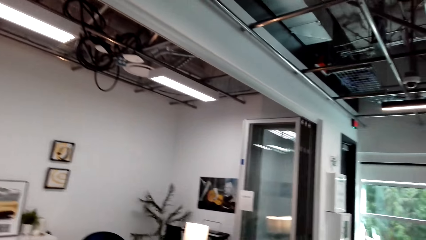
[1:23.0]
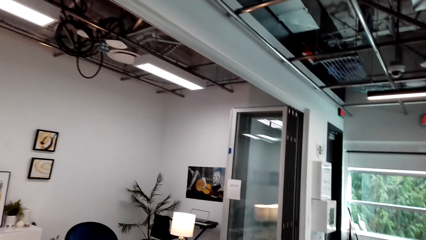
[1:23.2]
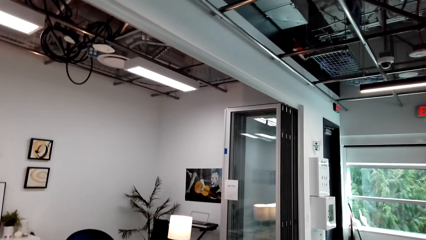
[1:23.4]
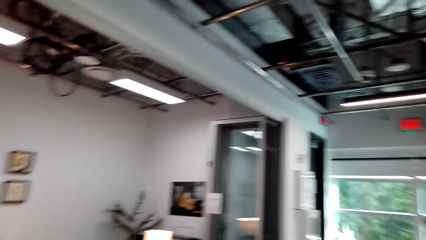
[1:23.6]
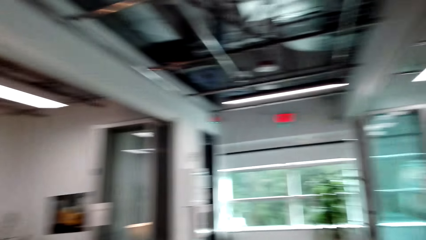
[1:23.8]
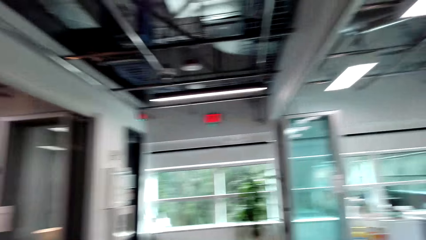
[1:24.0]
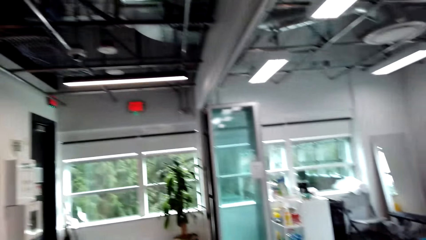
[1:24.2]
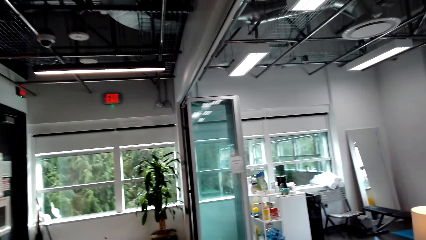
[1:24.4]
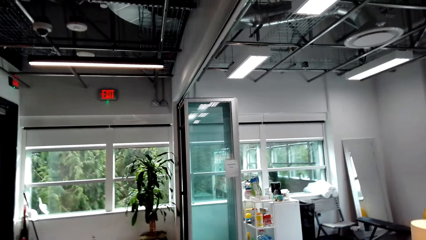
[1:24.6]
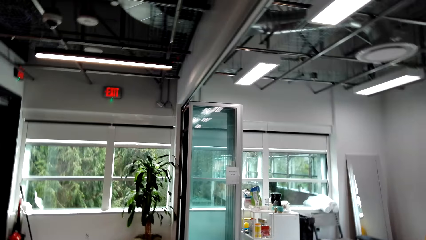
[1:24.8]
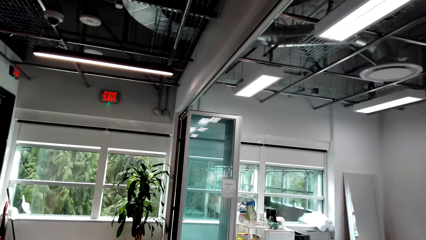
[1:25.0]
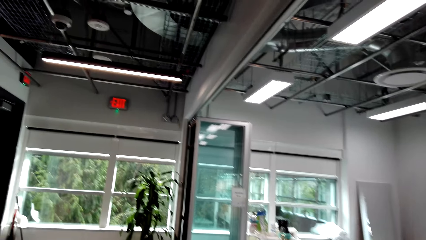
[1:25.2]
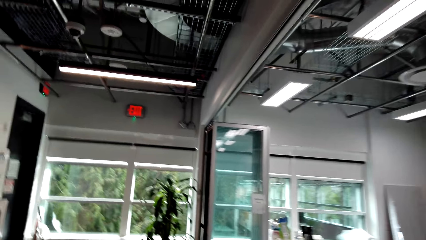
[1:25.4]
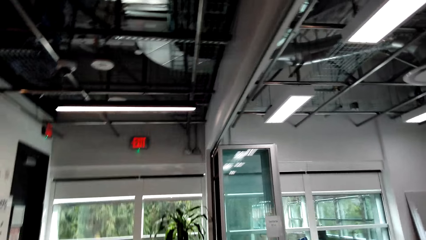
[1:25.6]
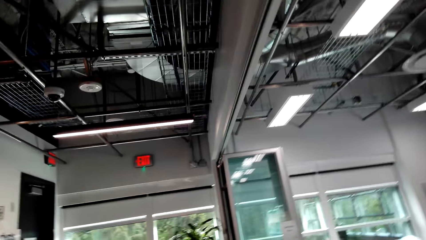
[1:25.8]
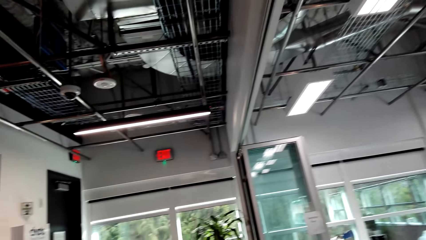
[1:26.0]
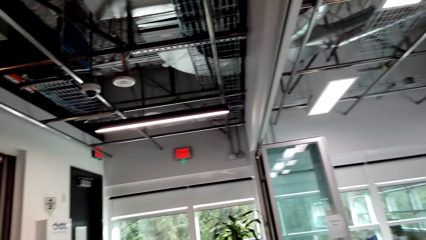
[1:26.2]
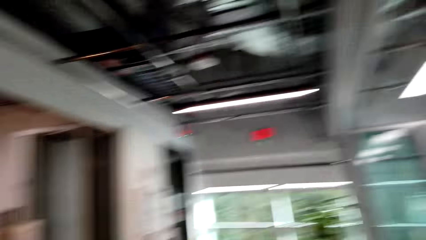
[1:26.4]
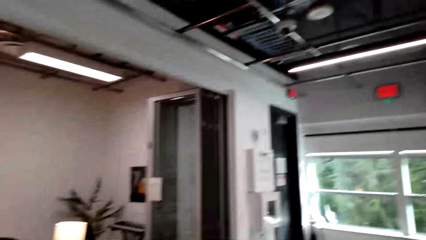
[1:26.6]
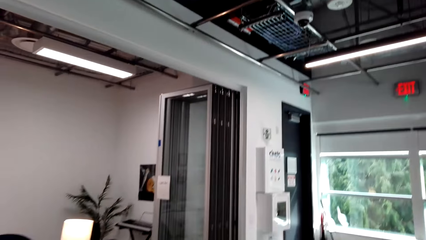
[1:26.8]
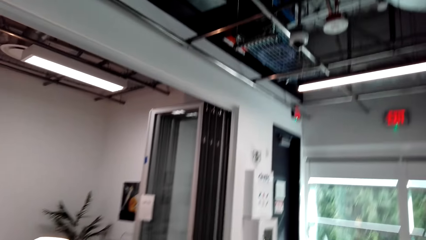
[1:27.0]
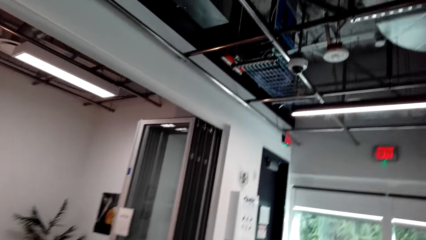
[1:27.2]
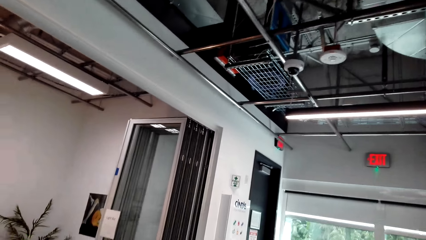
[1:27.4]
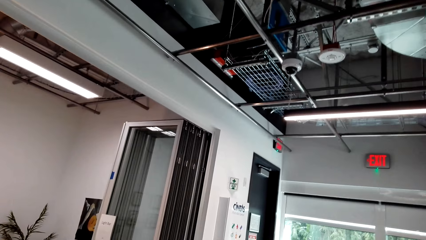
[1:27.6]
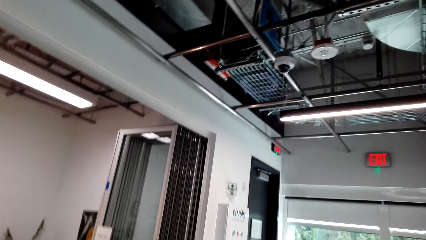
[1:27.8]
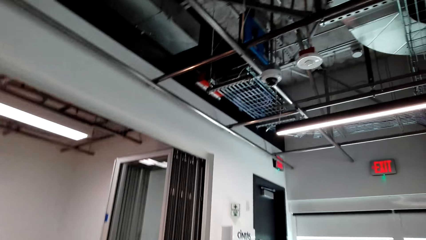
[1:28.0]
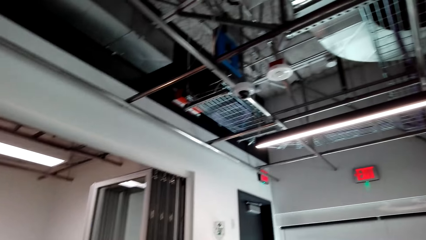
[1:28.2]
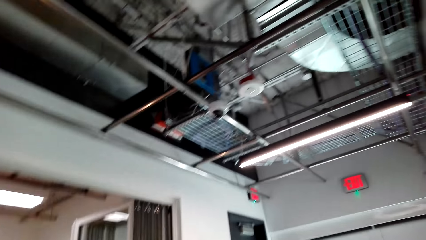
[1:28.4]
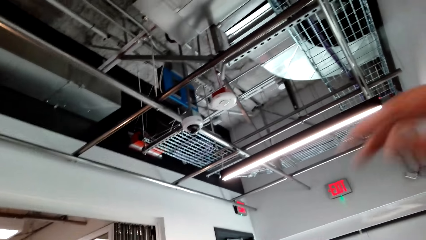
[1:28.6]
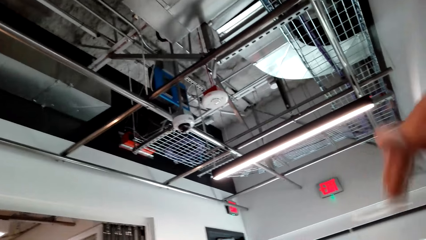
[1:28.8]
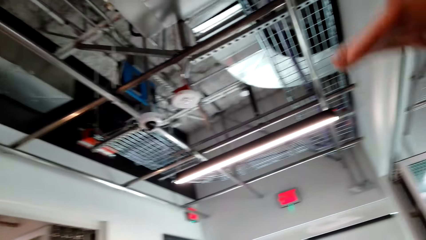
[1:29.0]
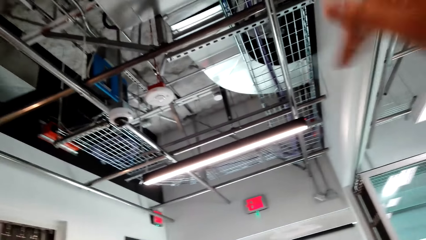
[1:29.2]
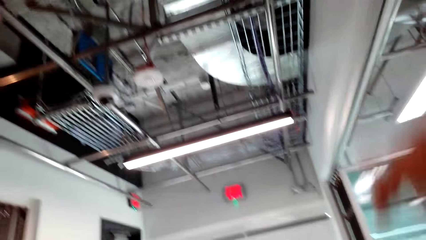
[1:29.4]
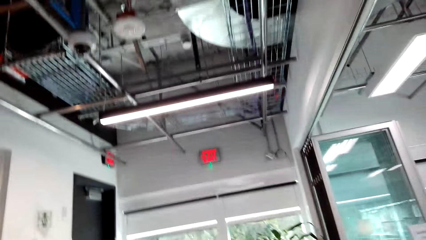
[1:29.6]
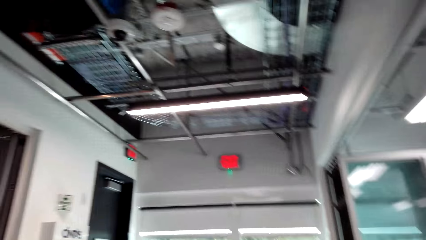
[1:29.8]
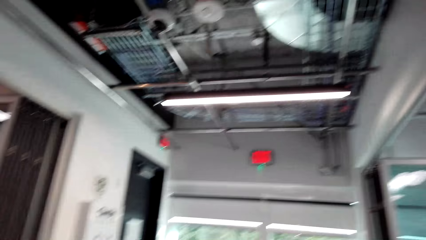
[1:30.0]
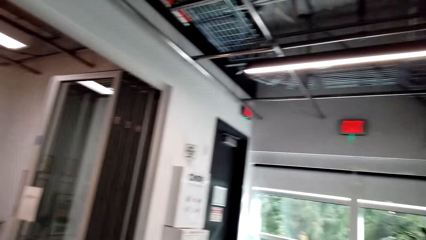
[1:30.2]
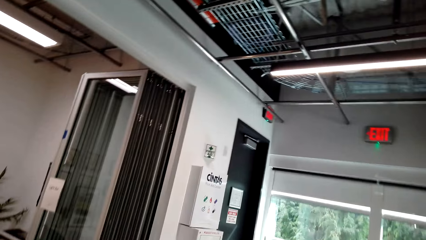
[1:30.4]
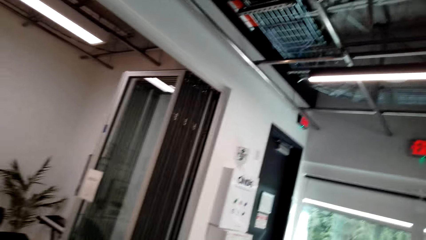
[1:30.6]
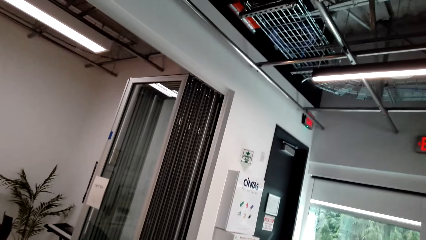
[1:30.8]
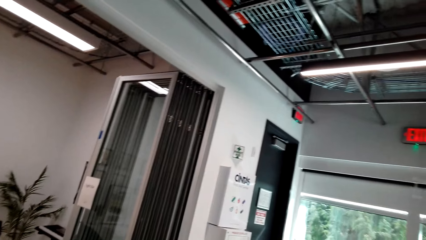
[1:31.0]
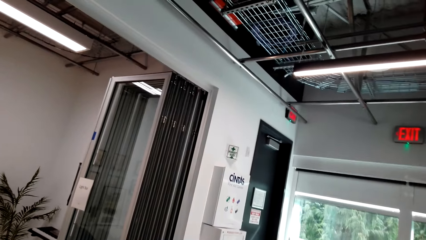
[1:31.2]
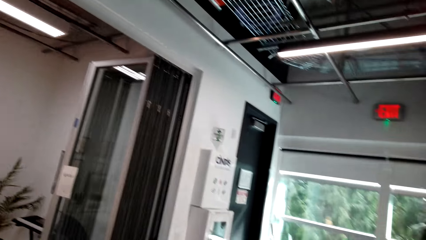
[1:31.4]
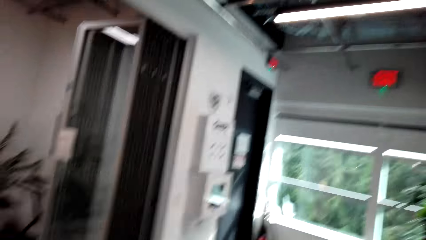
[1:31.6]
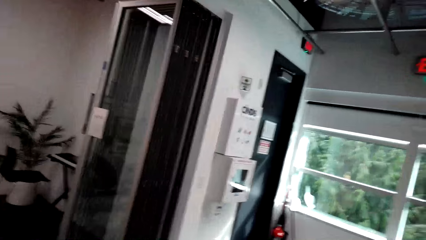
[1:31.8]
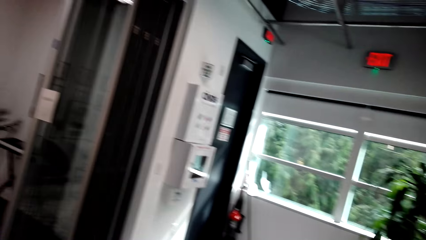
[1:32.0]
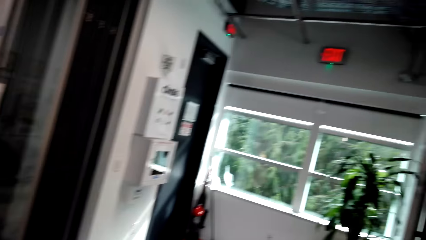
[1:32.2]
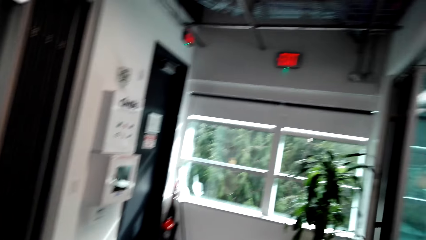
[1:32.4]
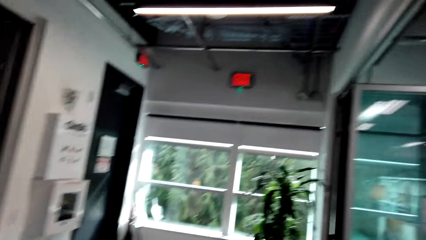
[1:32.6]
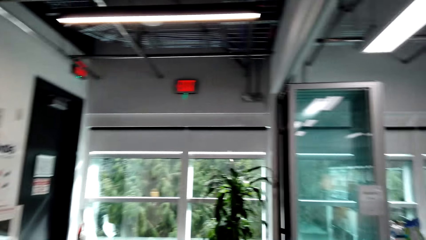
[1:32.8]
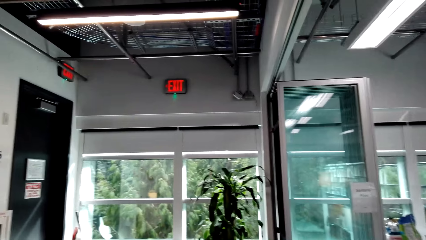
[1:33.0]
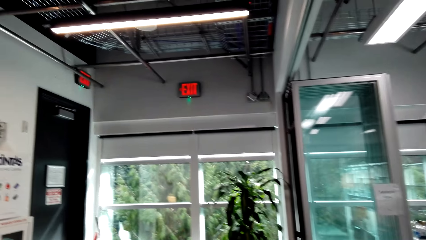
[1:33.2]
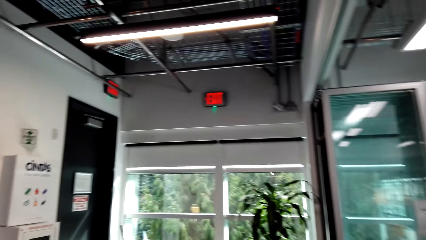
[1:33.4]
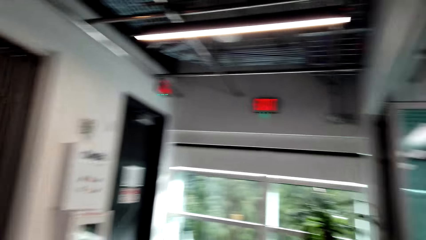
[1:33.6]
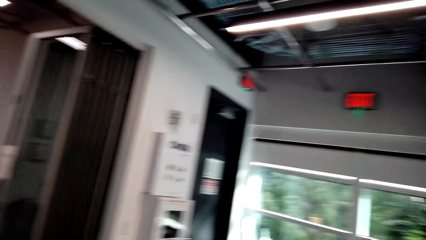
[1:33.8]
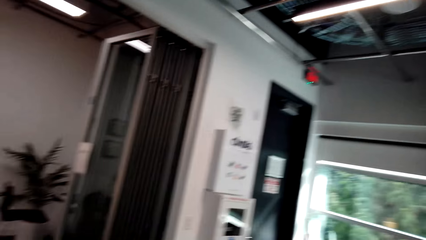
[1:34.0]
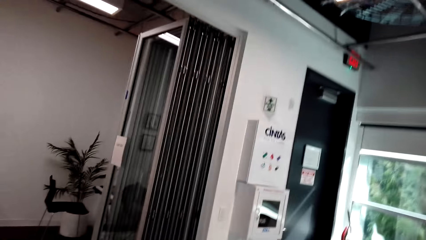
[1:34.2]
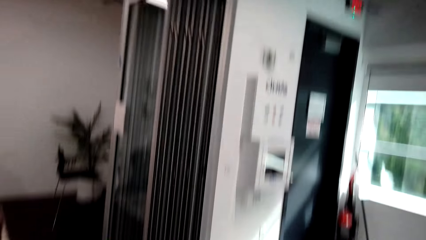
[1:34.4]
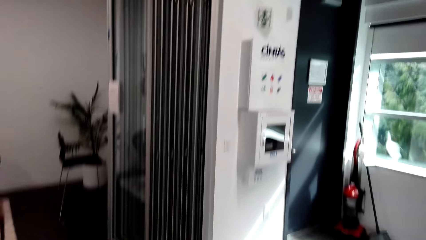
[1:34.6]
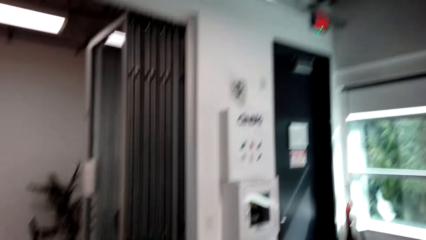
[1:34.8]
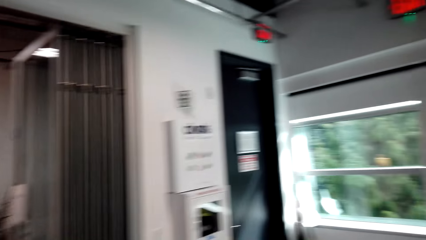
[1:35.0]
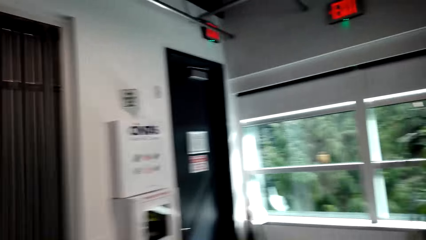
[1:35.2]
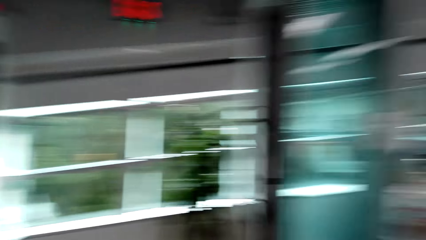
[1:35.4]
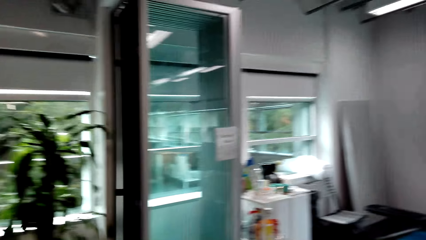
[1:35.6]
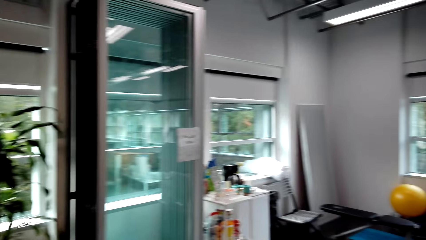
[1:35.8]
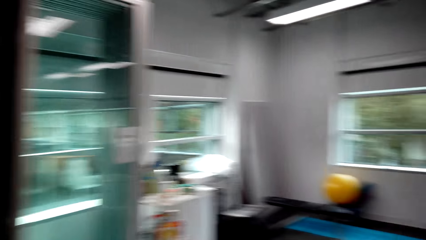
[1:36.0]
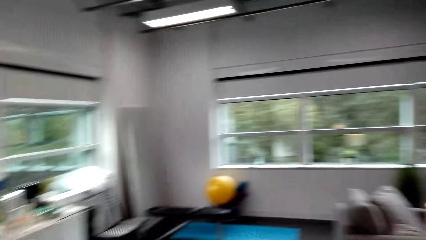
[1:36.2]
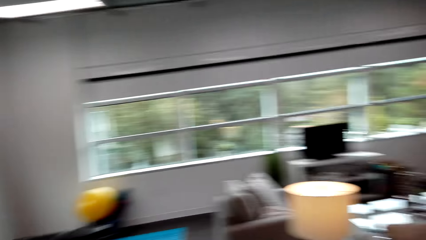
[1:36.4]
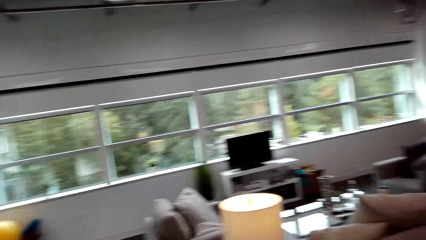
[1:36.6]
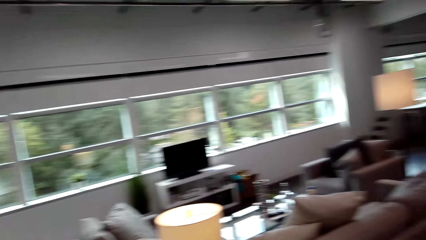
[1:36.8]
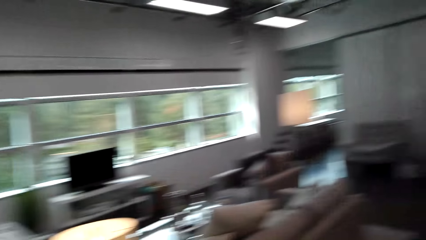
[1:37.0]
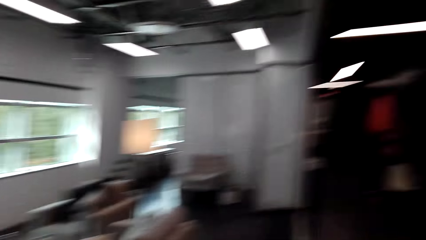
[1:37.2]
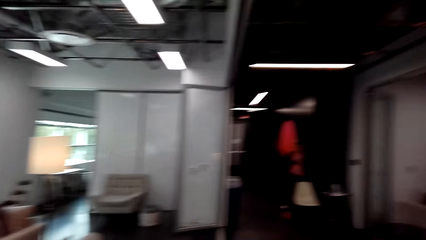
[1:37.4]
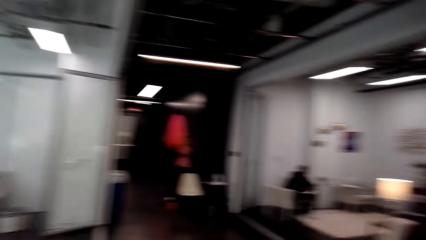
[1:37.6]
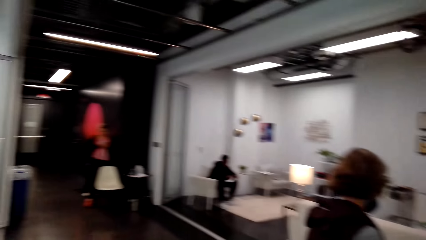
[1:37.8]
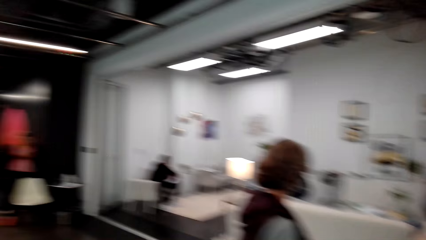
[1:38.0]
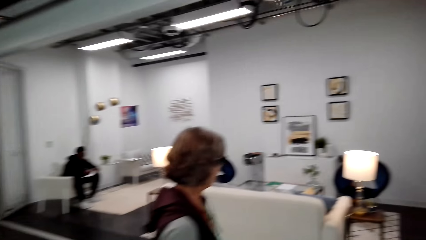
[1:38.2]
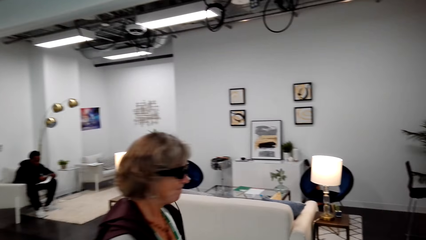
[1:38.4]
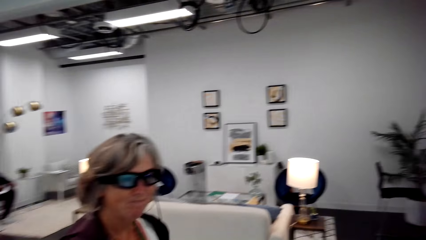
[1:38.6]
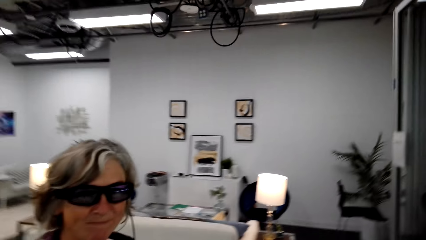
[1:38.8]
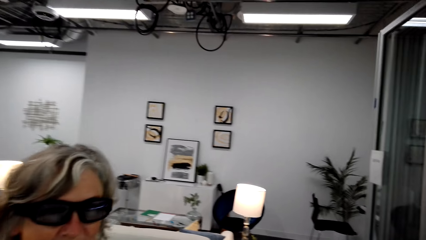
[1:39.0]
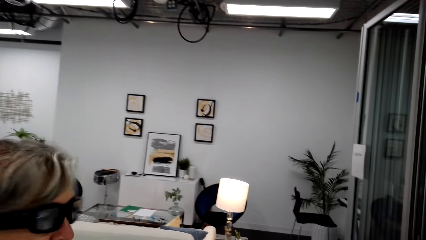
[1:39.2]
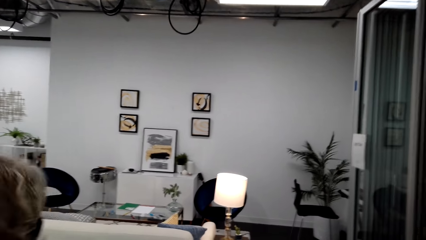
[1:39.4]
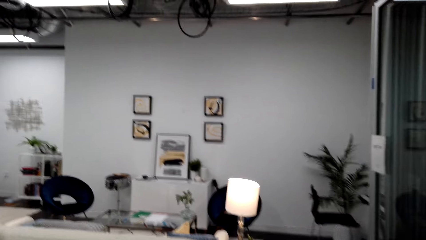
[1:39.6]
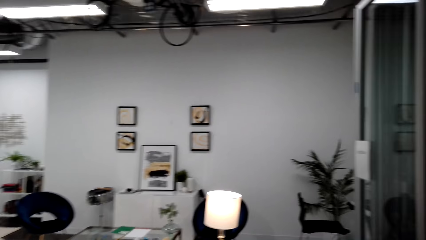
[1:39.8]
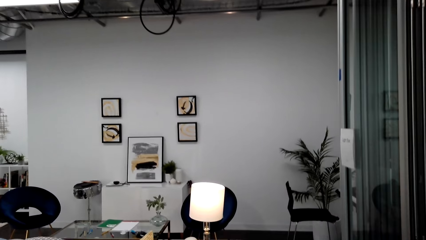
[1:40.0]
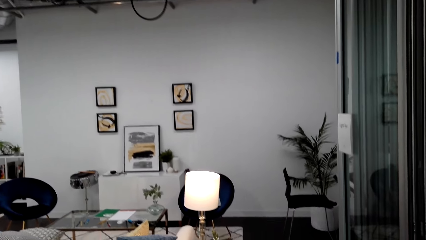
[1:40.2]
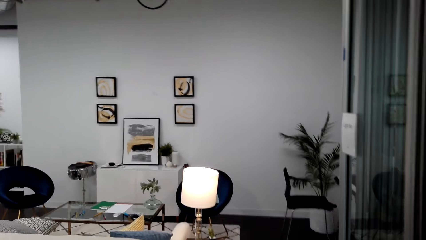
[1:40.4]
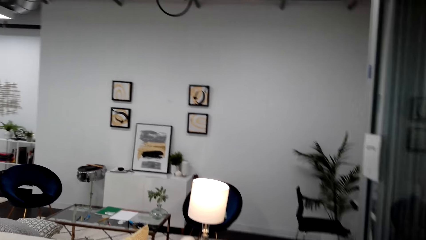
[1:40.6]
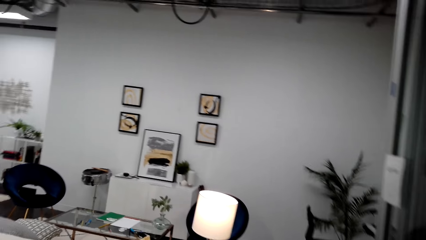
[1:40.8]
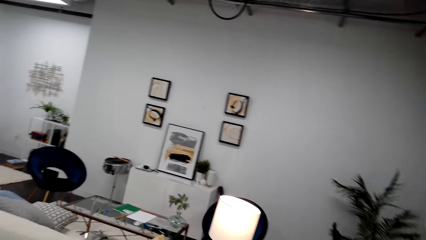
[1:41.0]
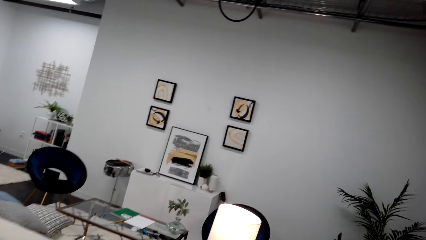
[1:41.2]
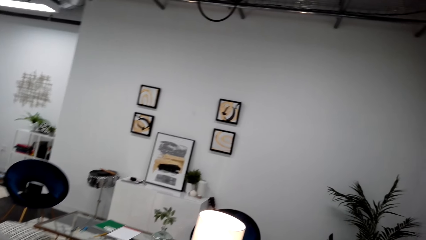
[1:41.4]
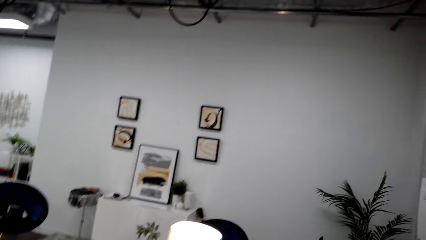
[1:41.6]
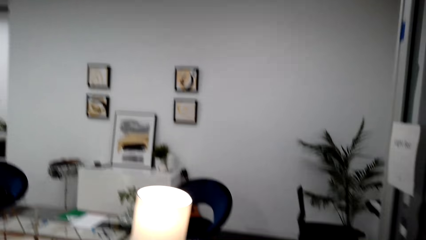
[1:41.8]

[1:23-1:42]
The camera wearer looks on the window. They walk around, look around, move the hand and talk with a lady. They talk with the lady again, walk around, drop the hands and look around. They look around.
